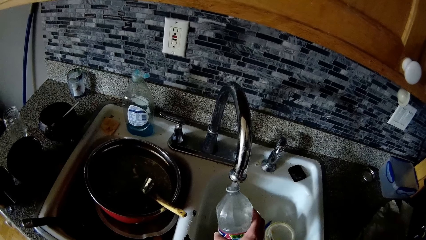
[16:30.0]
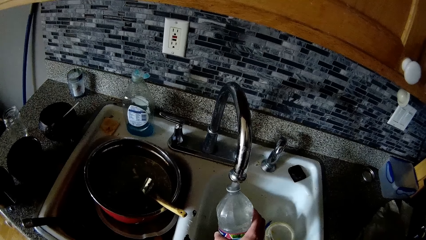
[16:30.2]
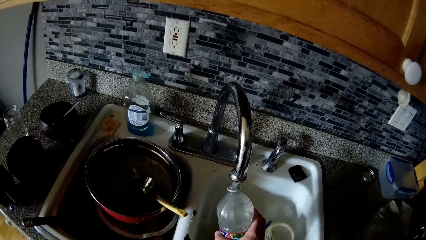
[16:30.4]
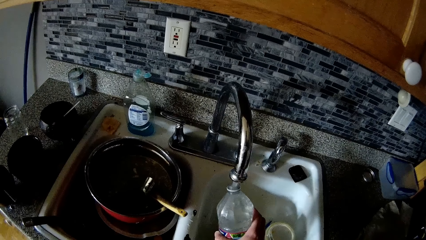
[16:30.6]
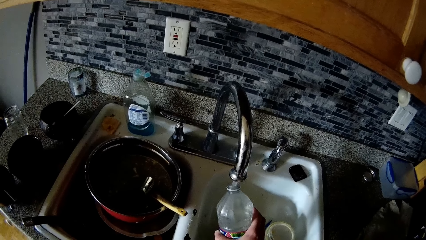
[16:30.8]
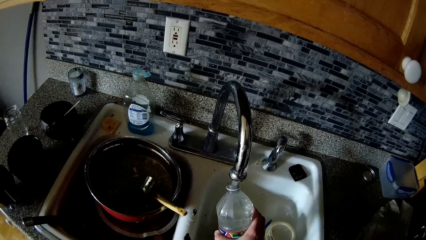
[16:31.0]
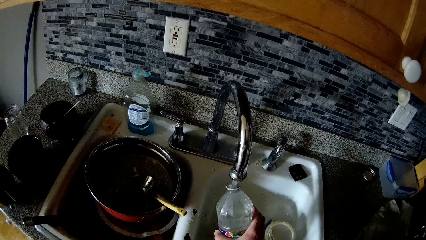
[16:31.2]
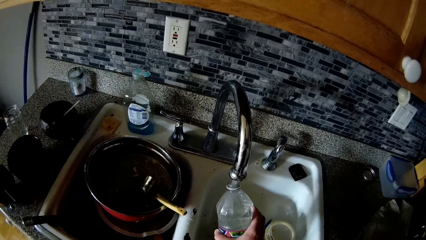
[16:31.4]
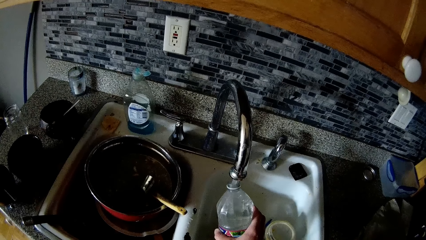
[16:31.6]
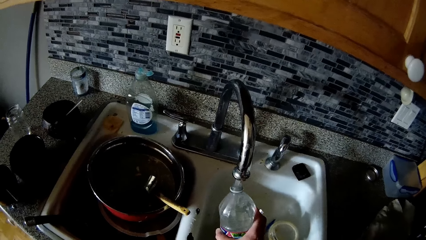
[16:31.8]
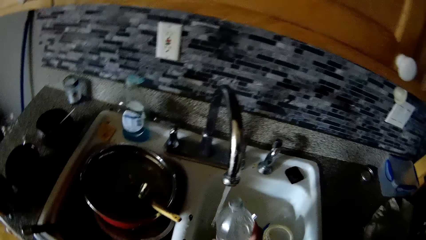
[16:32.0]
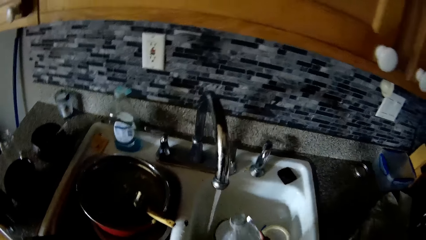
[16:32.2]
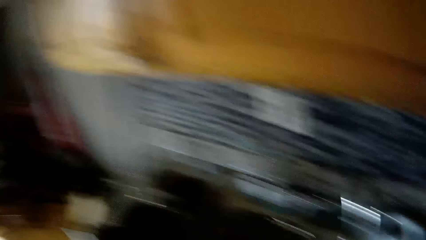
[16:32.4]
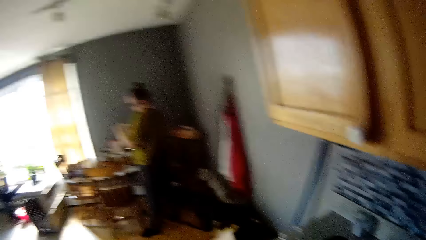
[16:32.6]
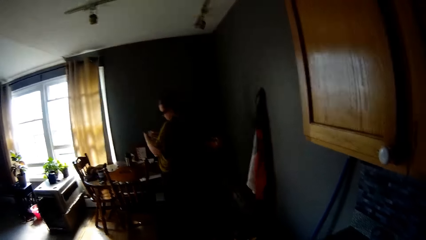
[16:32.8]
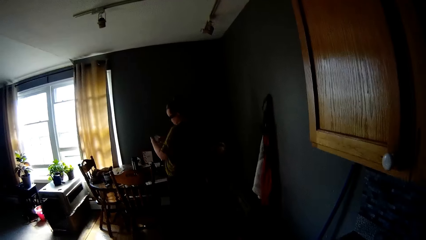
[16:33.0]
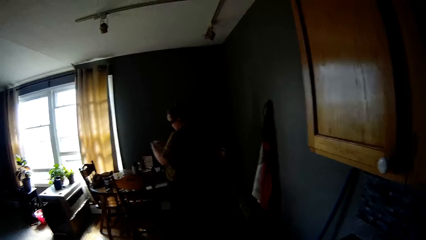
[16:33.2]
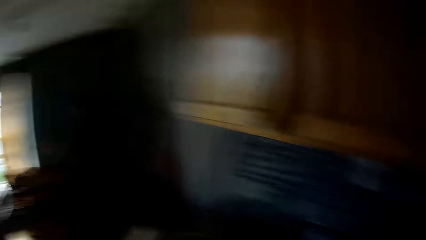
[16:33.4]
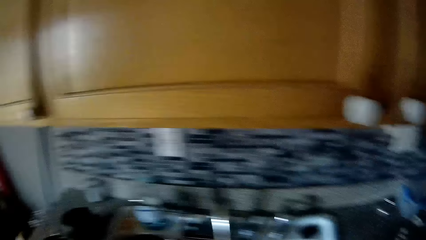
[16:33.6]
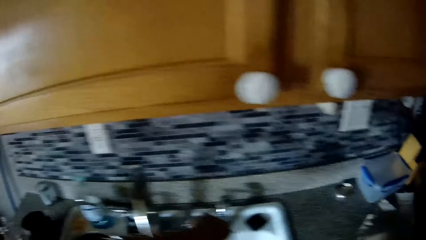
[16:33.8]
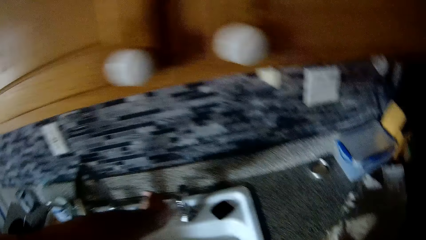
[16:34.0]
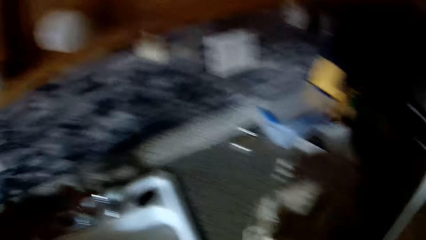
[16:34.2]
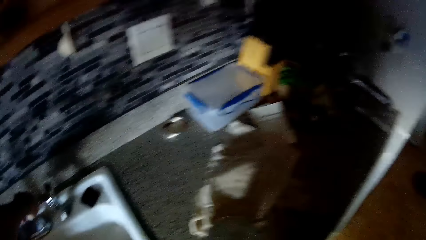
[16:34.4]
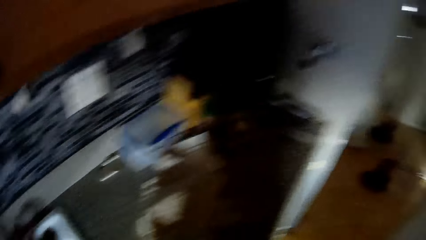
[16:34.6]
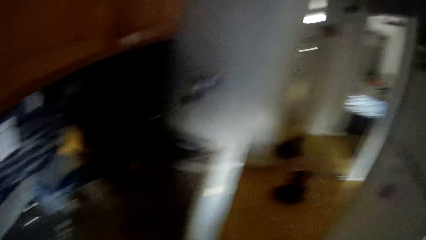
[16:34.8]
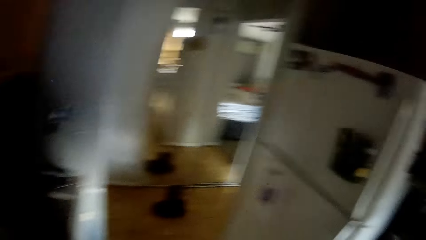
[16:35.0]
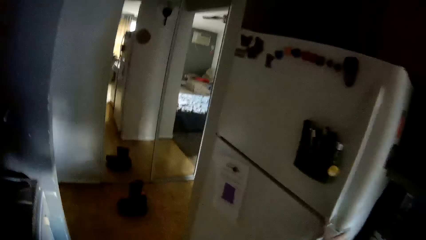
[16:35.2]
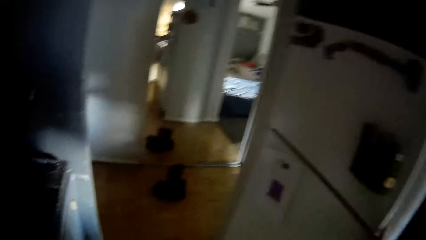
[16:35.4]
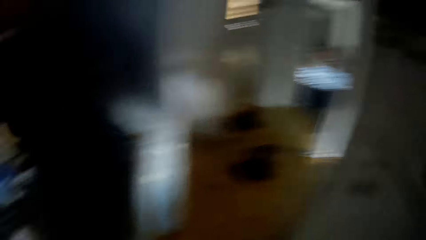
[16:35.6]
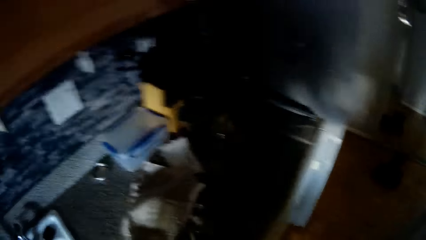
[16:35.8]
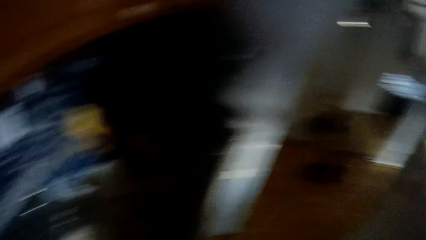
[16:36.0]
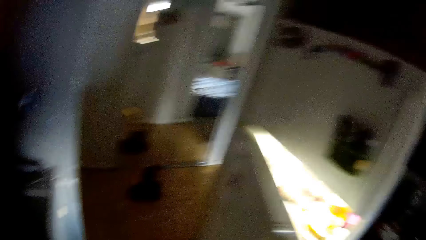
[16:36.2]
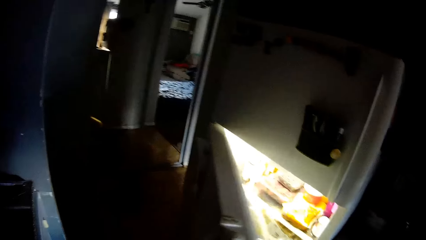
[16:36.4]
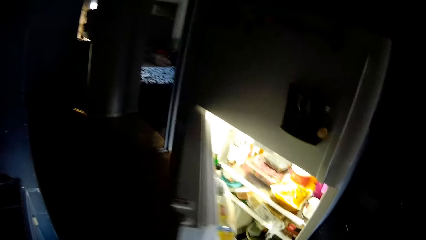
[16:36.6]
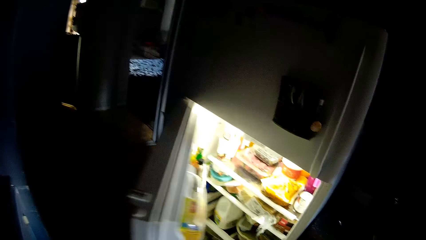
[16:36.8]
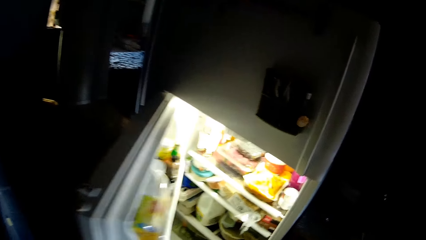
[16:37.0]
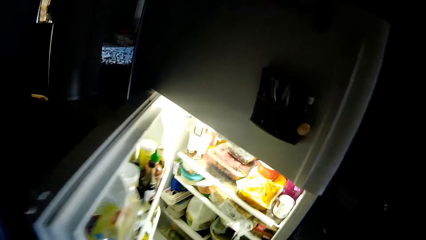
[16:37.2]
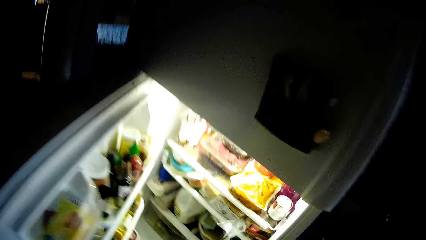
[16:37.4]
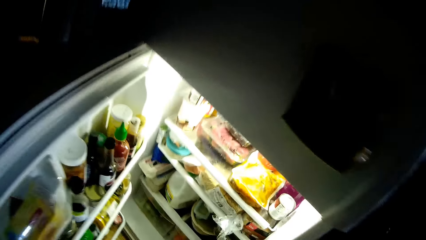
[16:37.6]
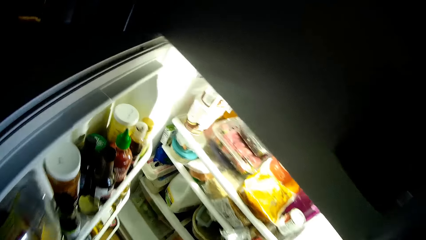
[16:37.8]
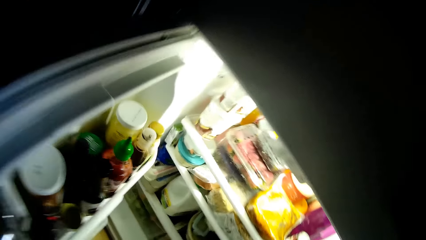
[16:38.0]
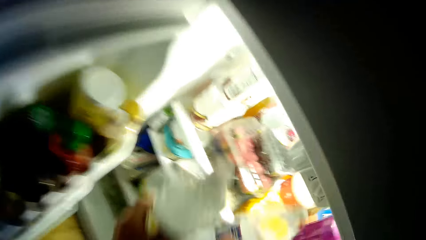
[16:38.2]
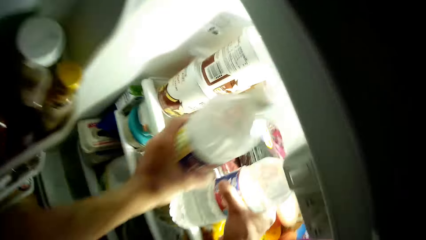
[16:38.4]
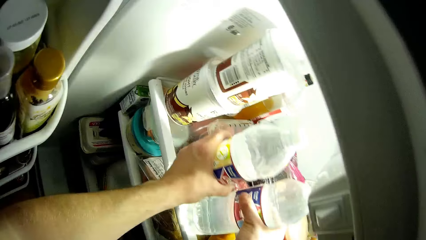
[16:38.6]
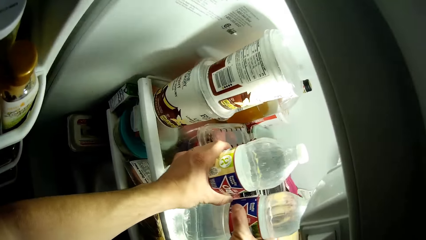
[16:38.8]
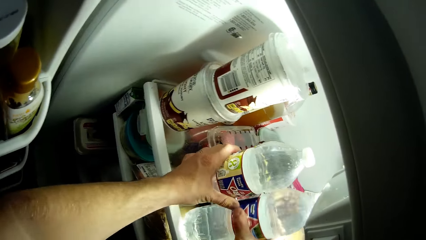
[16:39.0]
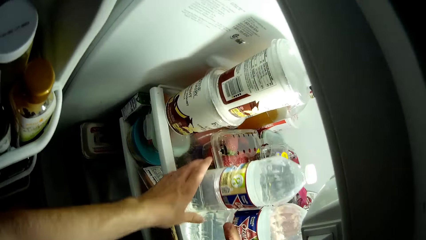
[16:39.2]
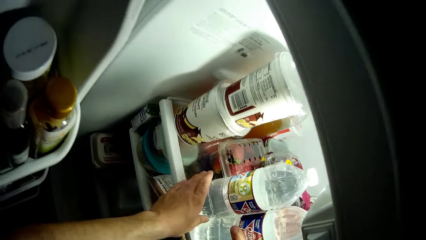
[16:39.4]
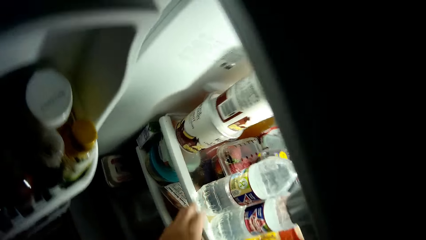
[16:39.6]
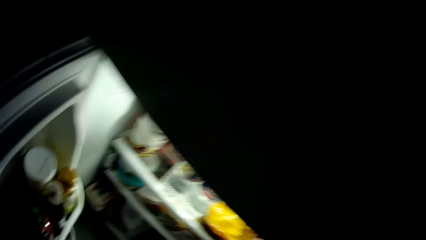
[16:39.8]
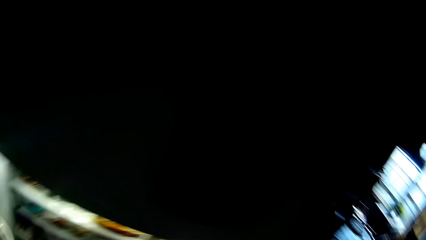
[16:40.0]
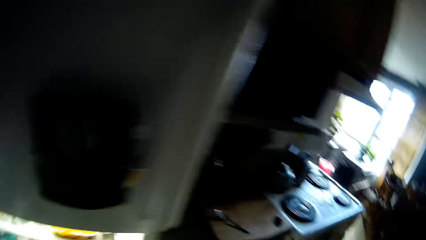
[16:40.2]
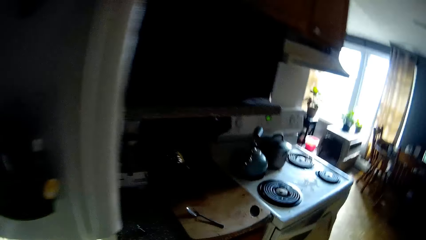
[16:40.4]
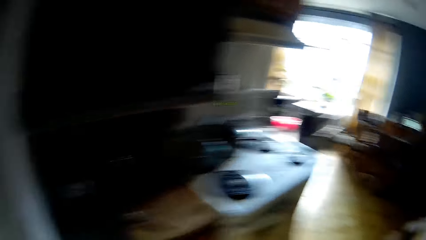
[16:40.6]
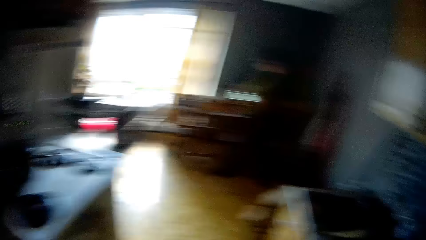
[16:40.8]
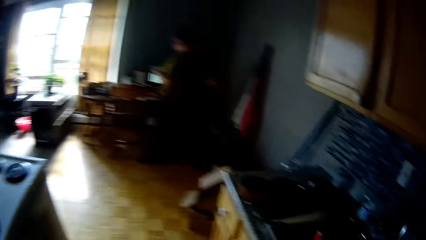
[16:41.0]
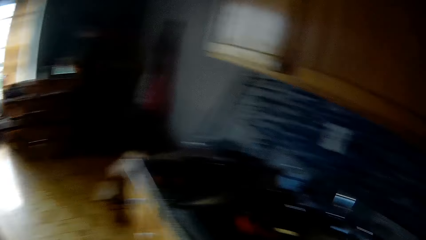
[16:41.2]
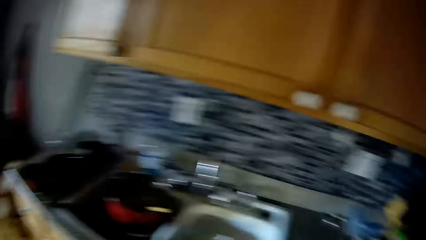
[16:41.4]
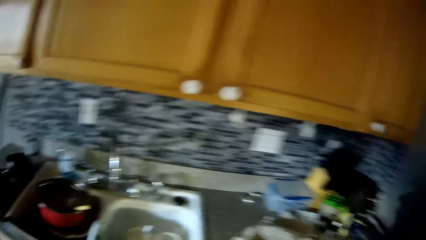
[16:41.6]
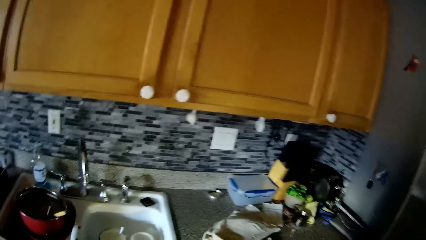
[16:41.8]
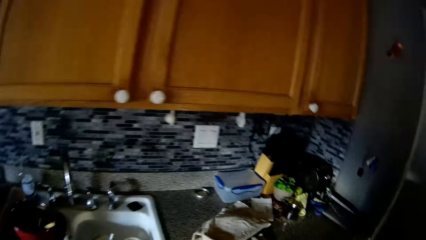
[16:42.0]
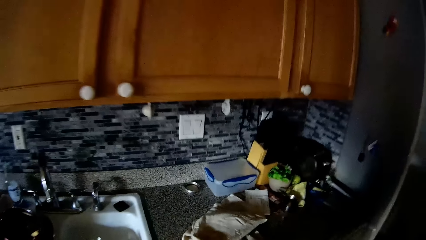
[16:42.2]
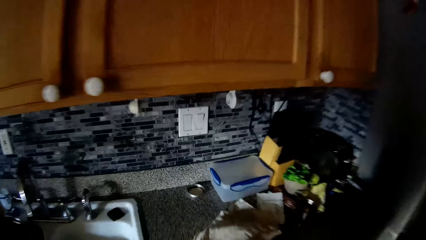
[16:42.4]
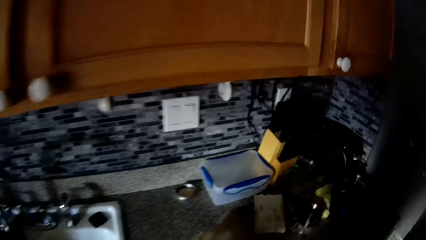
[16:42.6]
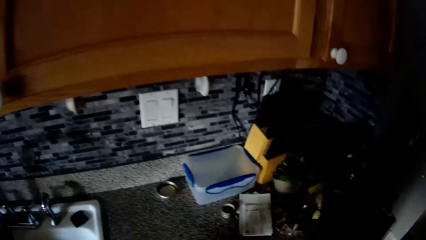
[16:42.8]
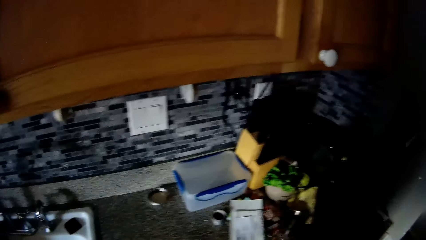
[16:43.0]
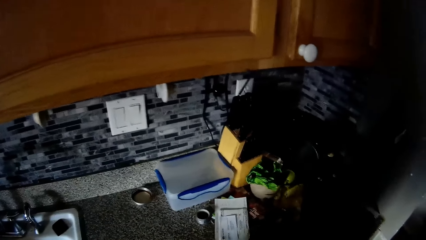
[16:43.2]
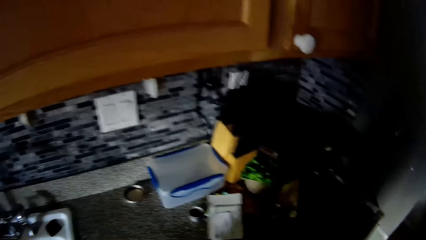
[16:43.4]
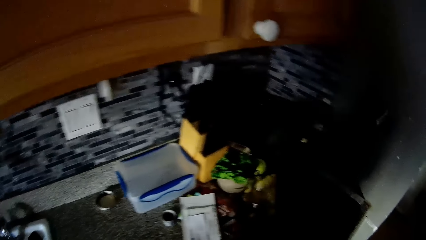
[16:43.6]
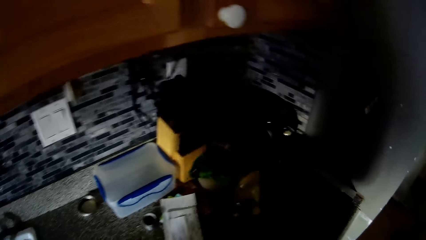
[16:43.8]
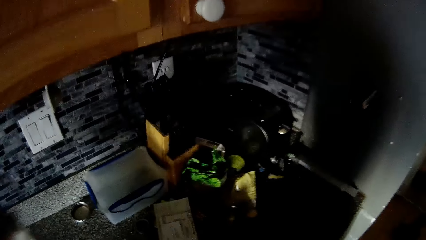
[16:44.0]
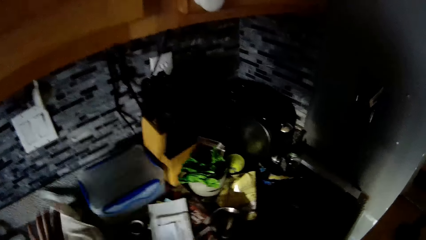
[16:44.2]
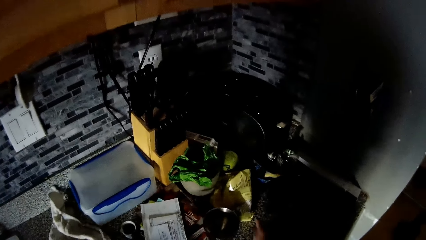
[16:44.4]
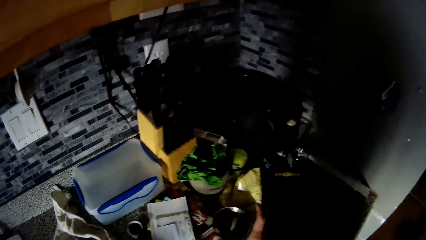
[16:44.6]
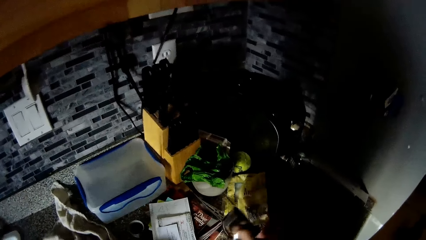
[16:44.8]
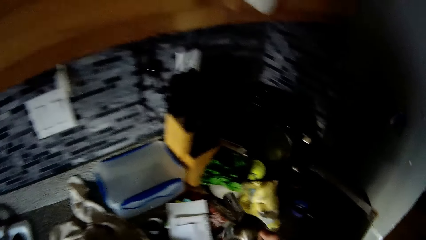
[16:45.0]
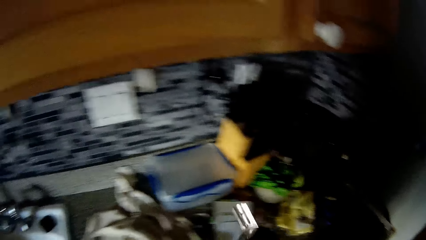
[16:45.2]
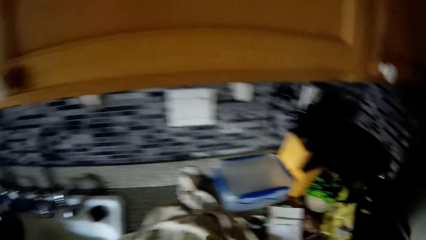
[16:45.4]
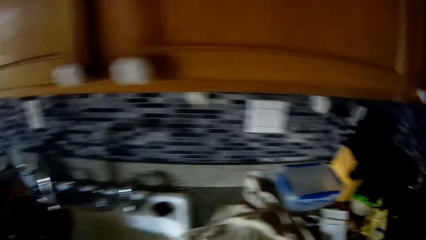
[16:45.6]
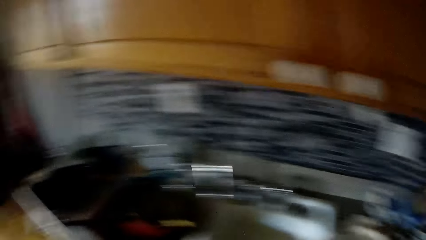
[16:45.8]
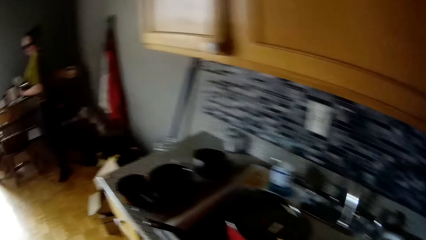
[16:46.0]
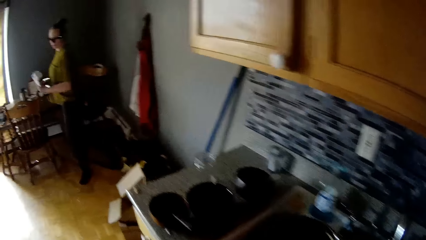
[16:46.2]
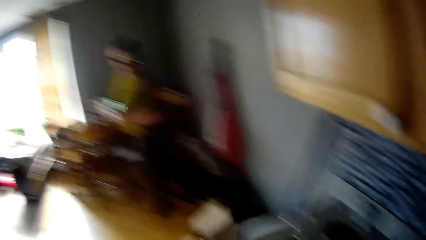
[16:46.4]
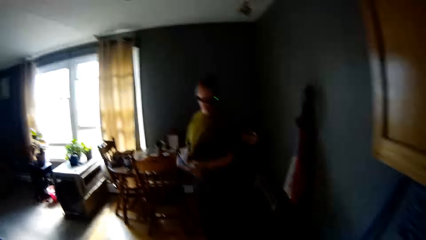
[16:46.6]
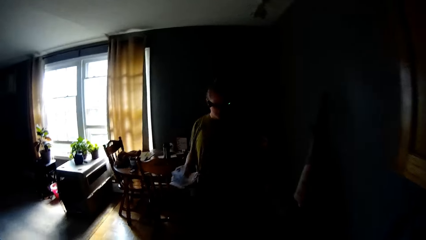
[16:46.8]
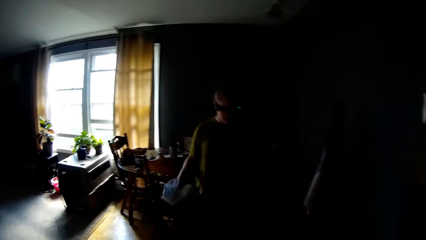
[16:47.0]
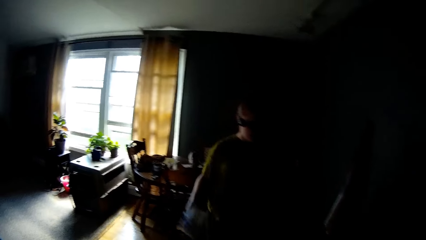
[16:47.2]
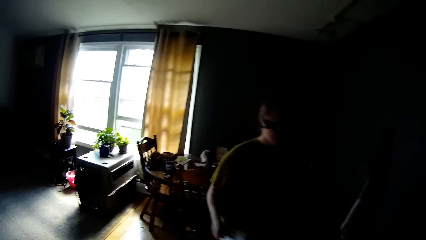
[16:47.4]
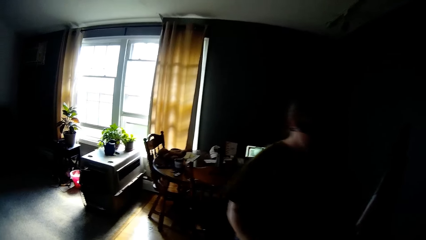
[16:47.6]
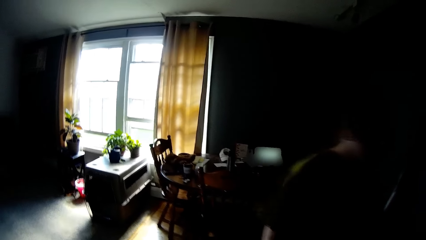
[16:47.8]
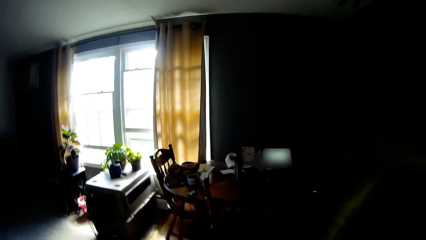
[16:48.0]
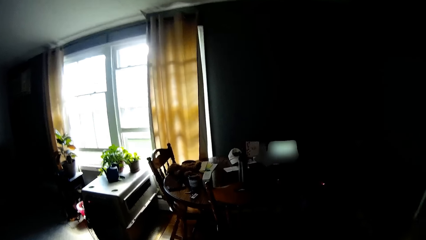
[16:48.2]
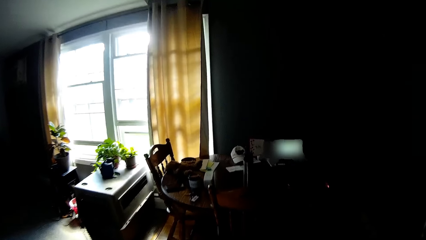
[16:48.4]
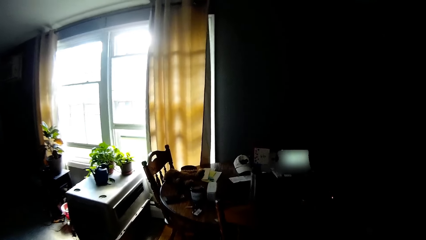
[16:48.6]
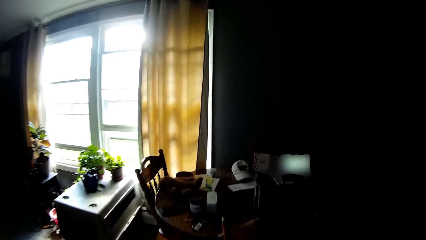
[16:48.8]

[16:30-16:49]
The camera wearer looks around. He turns off the sink tap with his right hand. He drops a bottle and walks around. He opens a refrigerator with his hands. He places the bottles of water in the refrigerator with his hands. He looks around. He picks up a kitchen napkin. He drops the kitchen napkin. He picks up a spoon or cup from the sink countertop with his right hand. He looks around and walks around.
